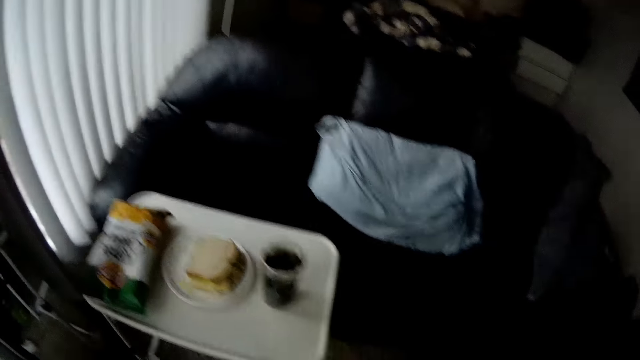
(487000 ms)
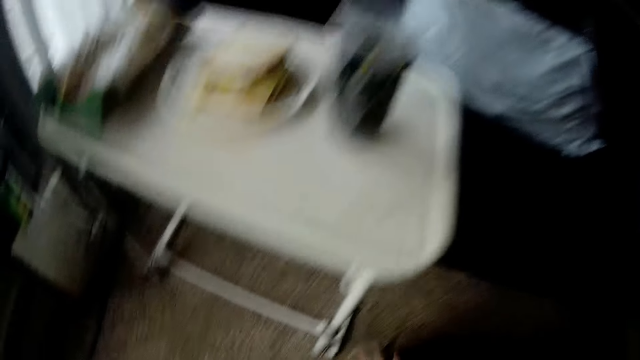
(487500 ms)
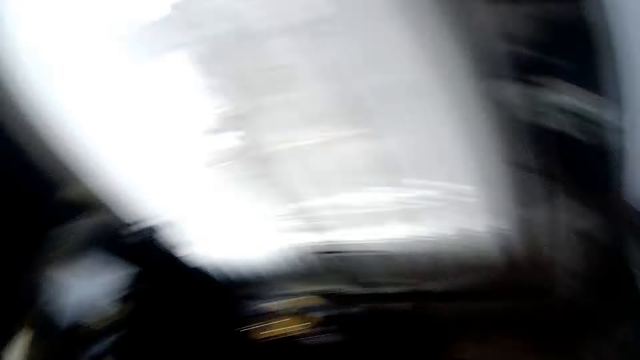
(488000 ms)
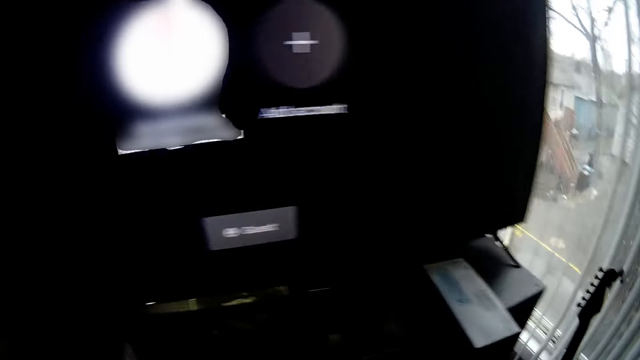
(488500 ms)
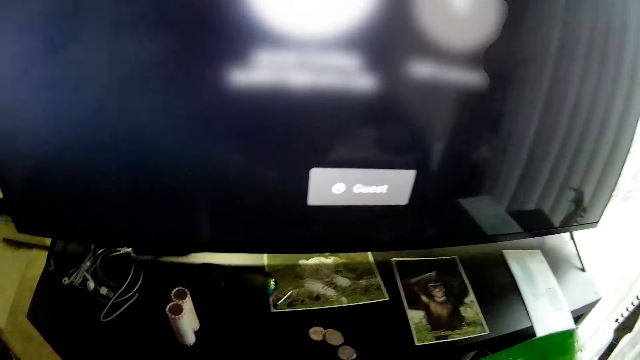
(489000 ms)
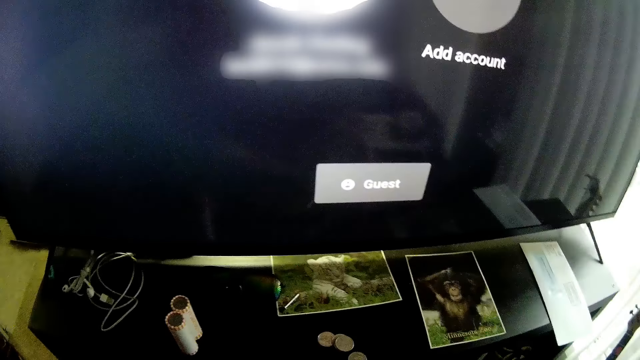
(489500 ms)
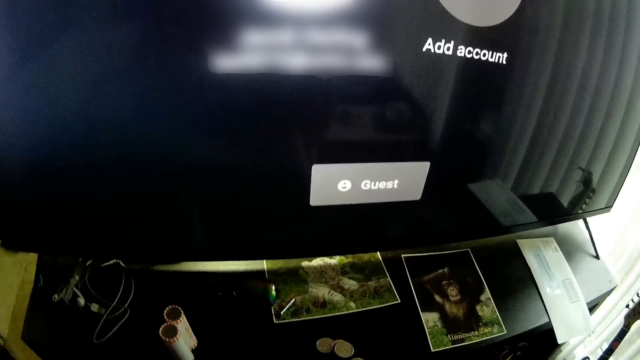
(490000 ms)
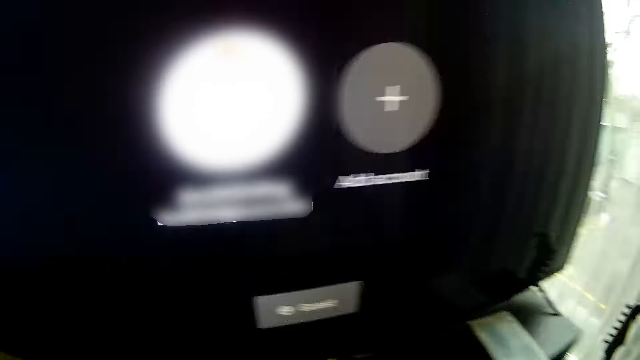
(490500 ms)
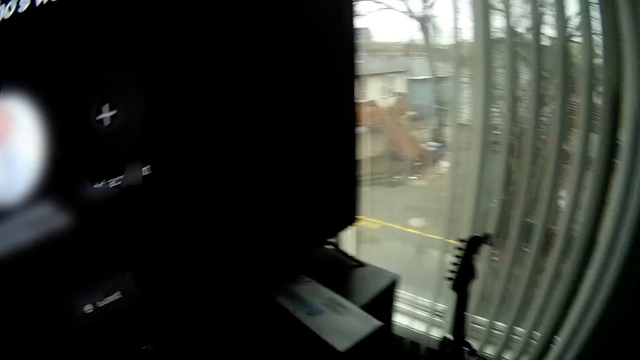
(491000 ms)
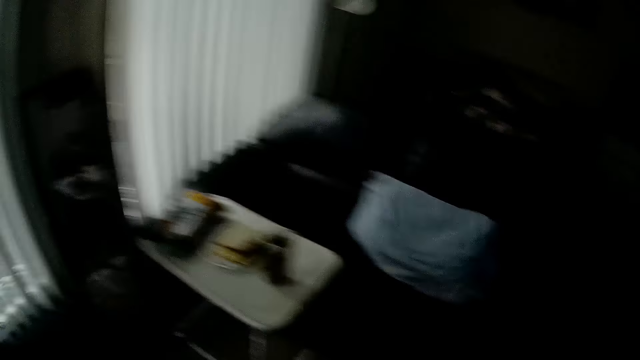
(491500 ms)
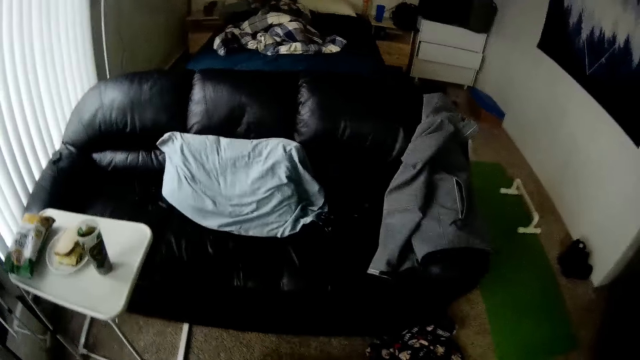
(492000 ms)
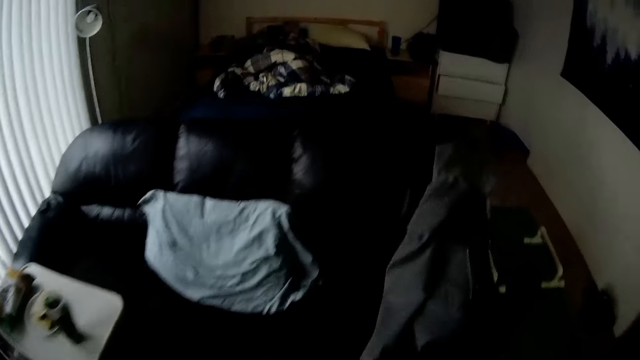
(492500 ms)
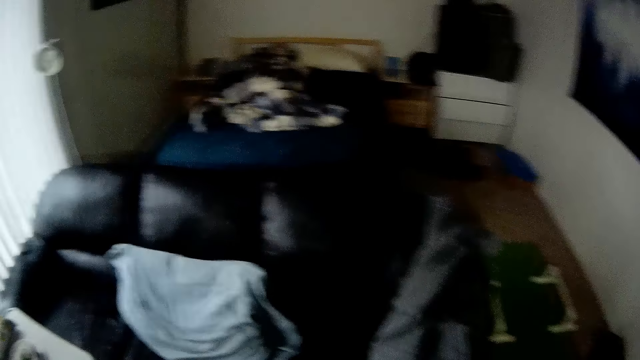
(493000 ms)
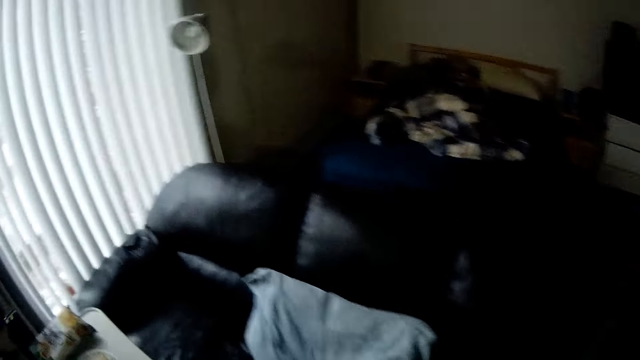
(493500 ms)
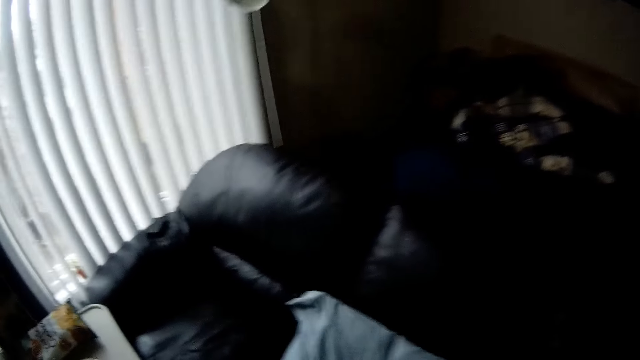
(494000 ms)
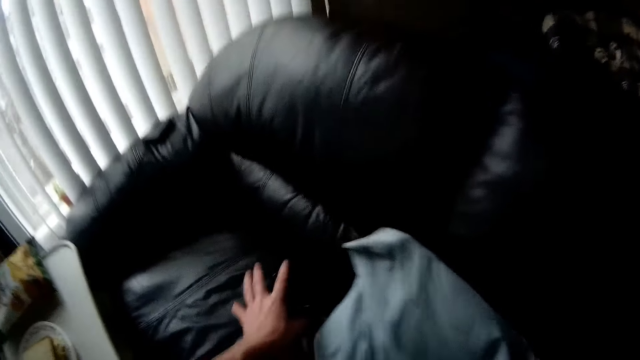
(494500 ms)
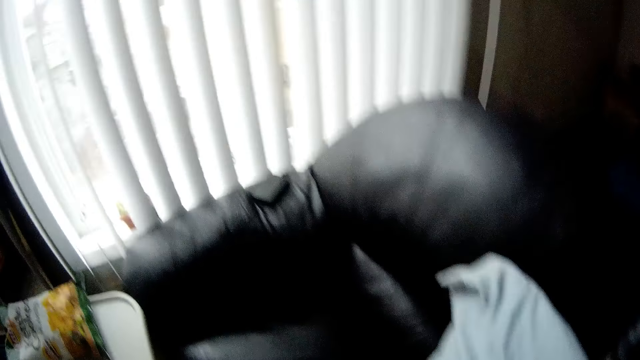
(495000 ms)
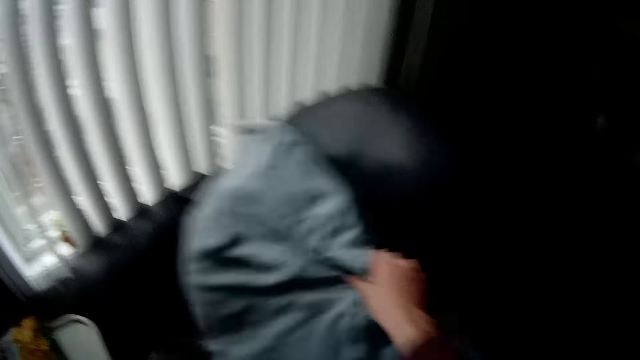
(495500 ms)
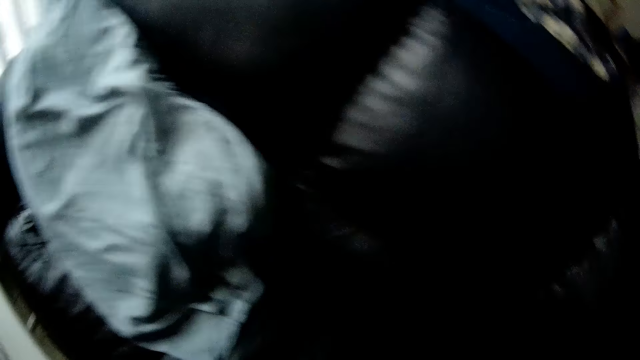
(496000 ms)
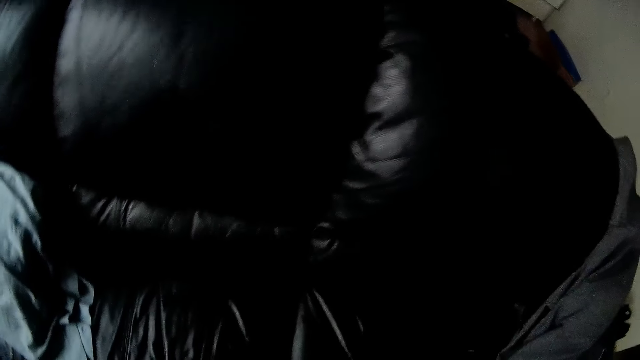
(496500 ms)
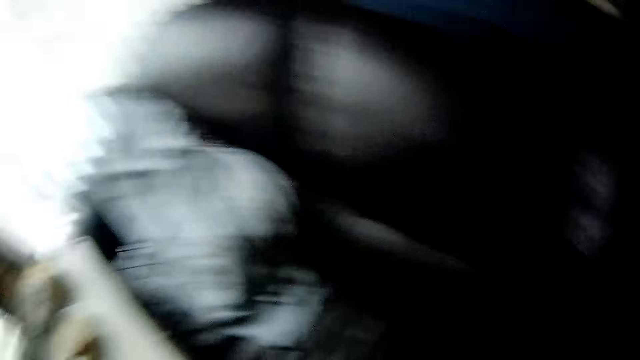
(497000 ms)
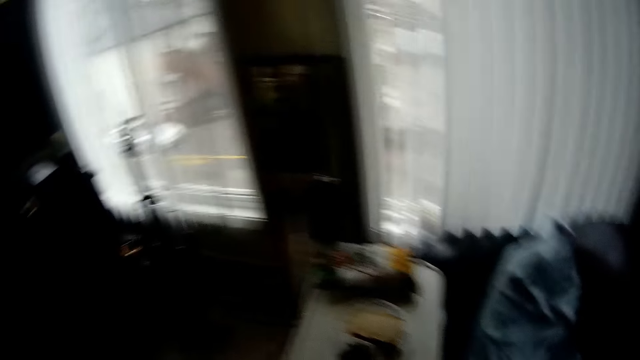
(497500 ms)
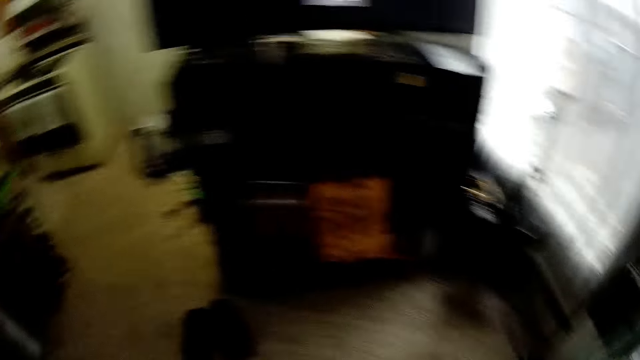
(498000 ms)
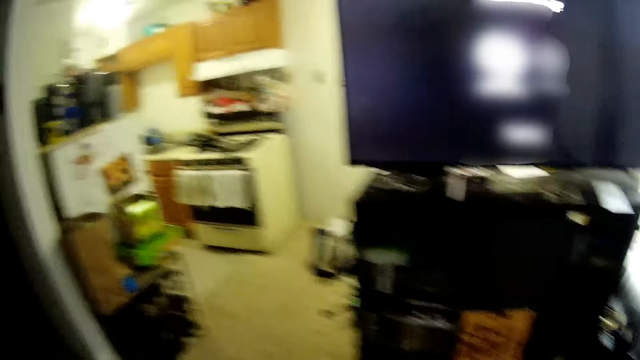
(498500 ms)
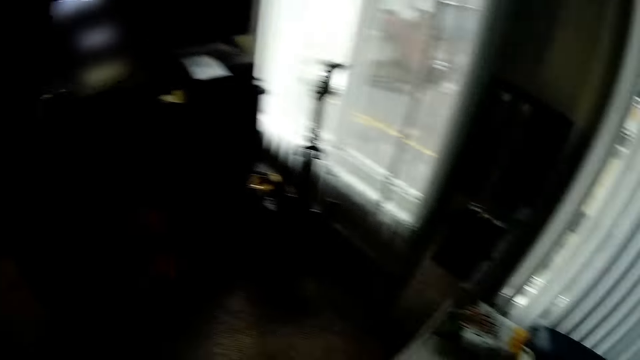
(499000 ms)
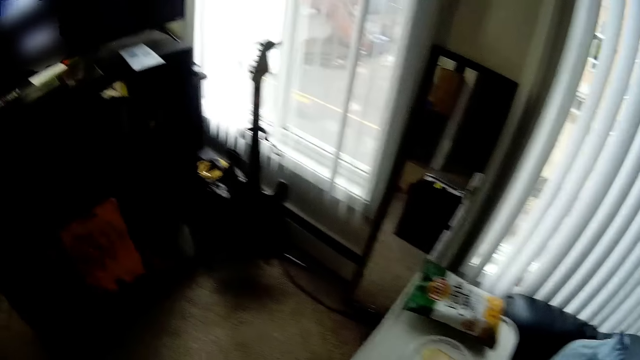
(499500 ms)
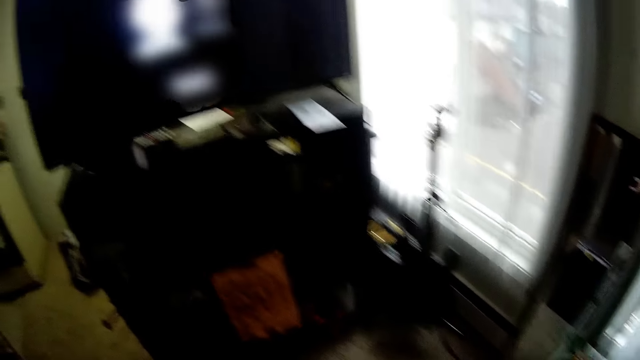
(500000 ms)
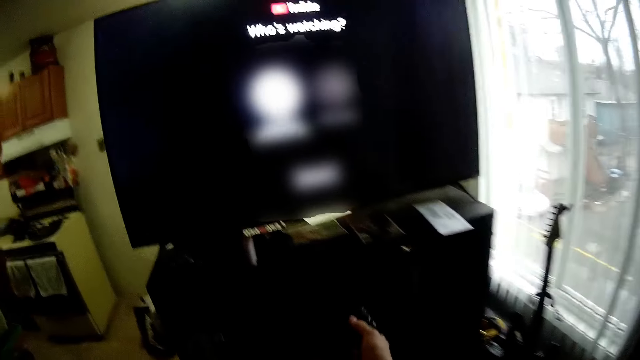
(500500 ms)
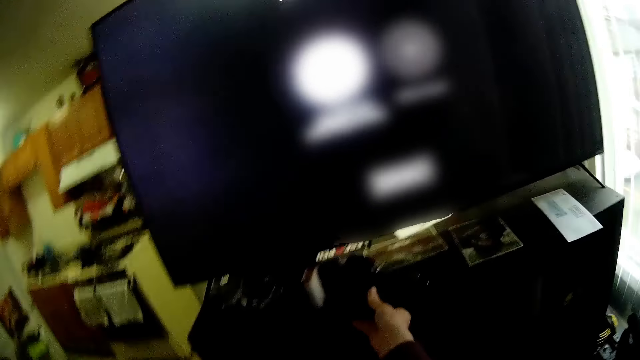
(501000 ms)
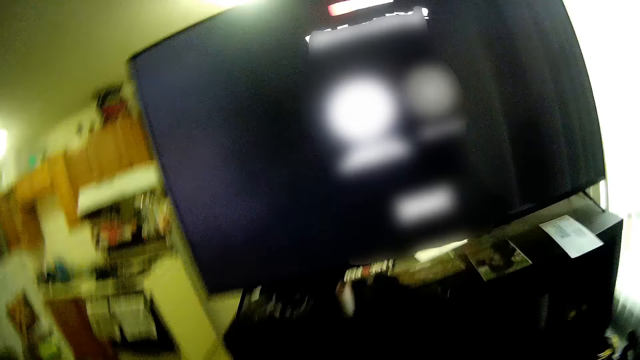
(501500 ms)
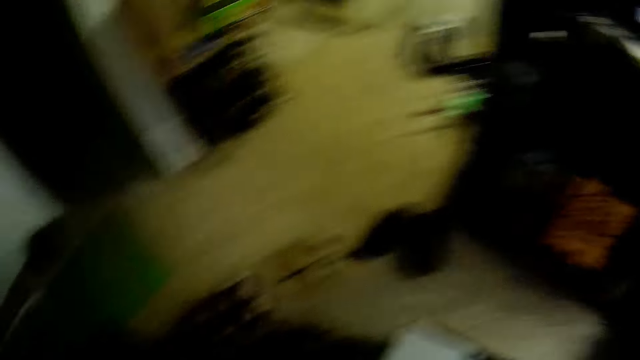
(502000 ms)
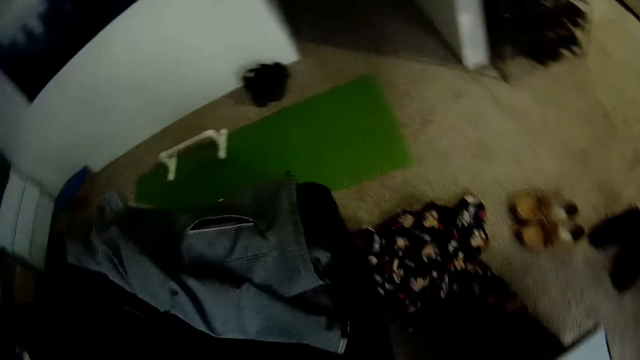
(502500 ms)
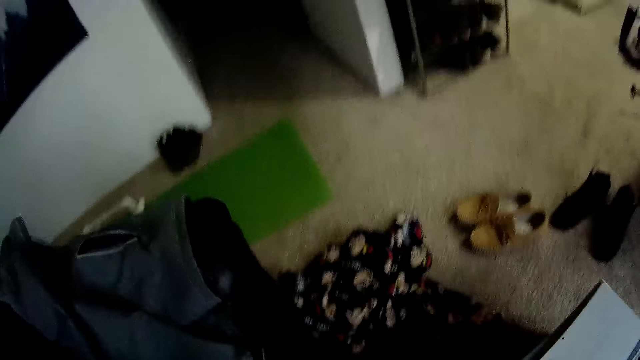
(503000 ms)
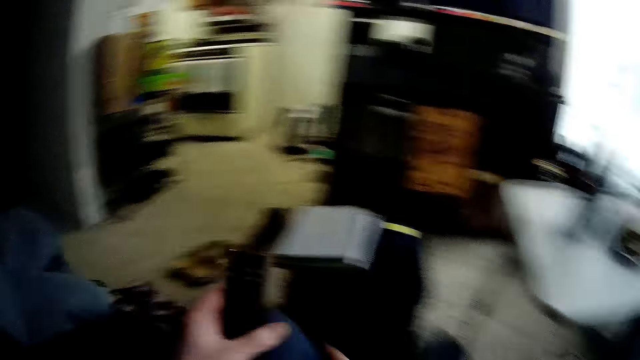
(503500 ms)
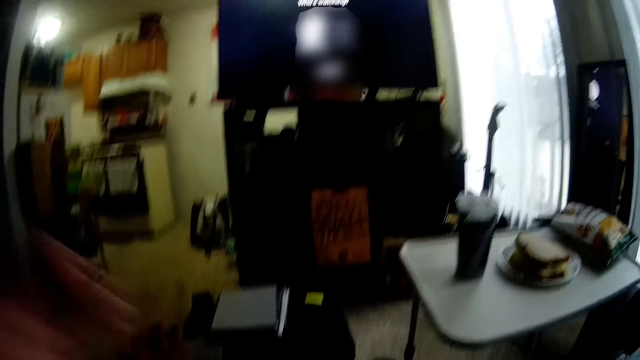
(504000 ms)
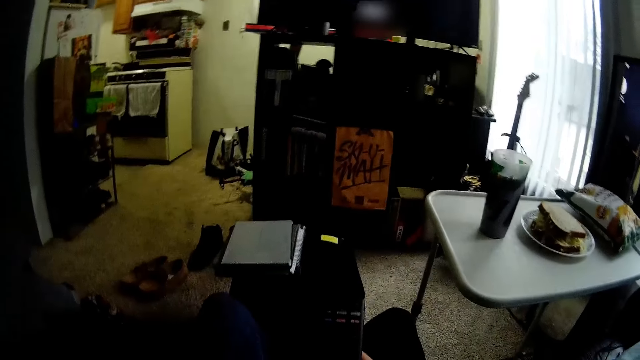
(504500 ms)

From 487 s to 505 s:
The camera wearer walks in a room. She moves a throw pillow on a couch with her right hand. She picks up a remote on the couch. She places the remote control onto the television stand. She transfers another remote control from her left to her right hand. She sits on the couch.
